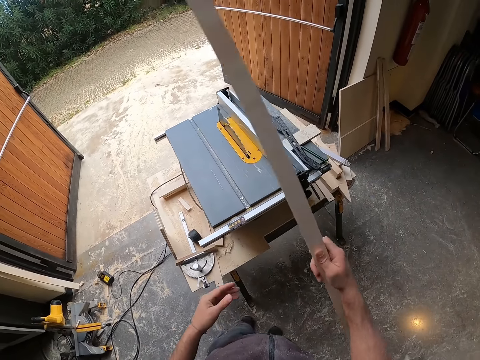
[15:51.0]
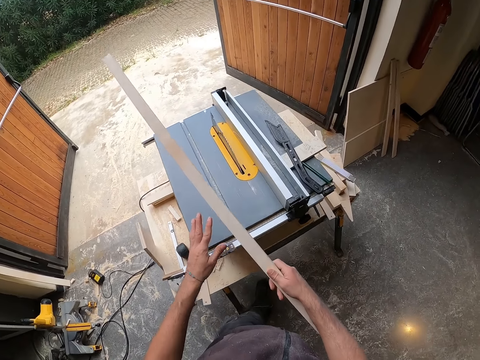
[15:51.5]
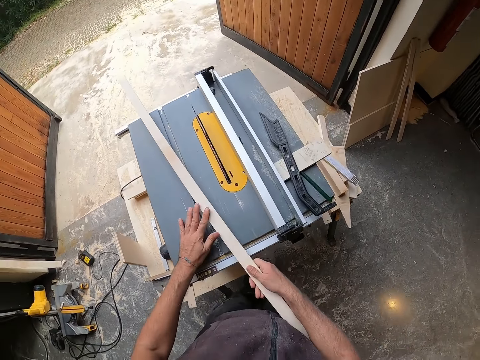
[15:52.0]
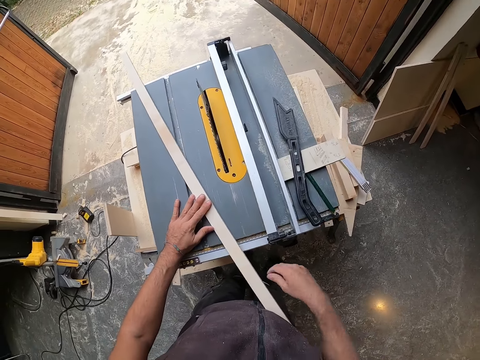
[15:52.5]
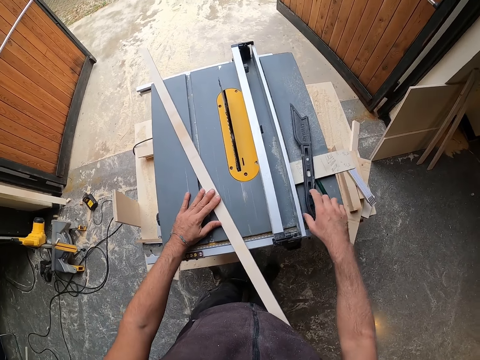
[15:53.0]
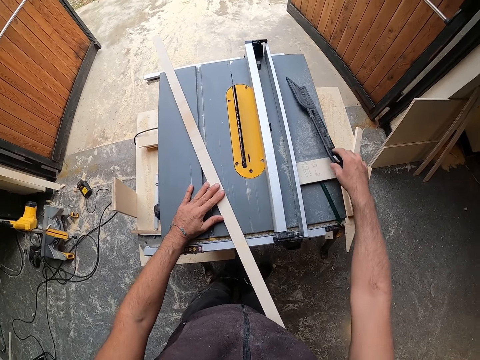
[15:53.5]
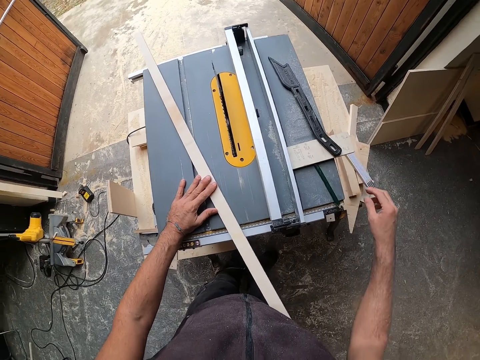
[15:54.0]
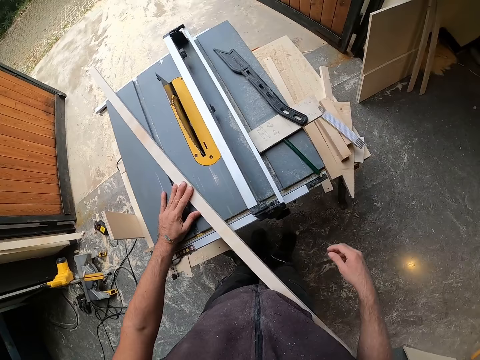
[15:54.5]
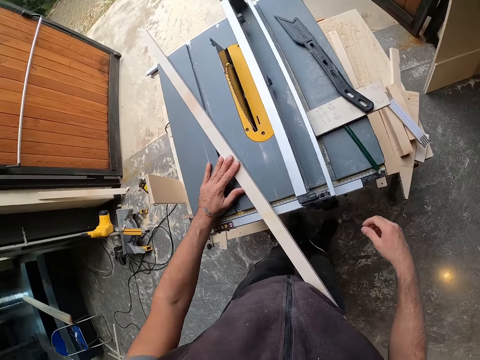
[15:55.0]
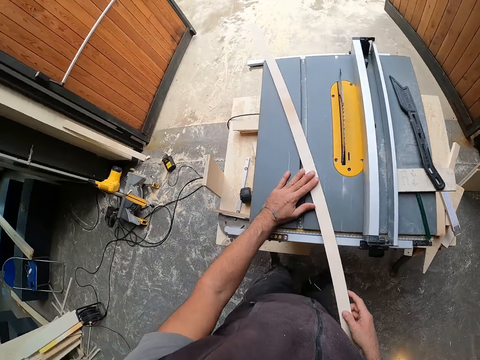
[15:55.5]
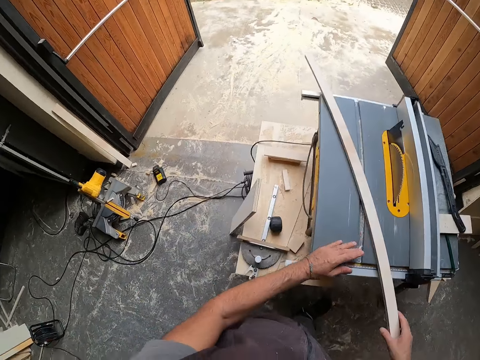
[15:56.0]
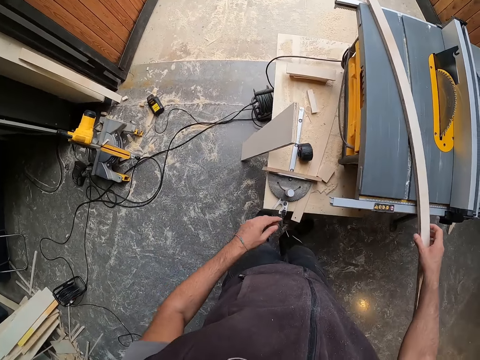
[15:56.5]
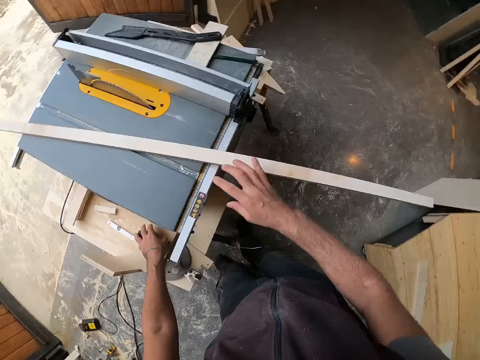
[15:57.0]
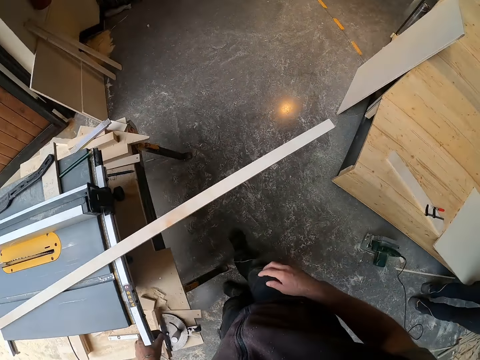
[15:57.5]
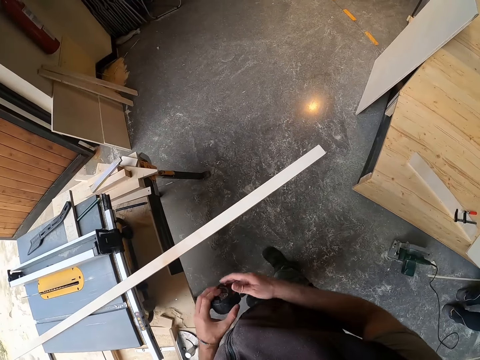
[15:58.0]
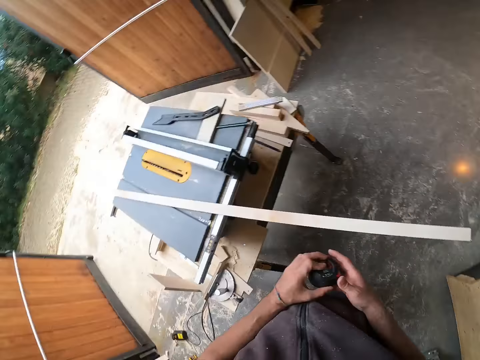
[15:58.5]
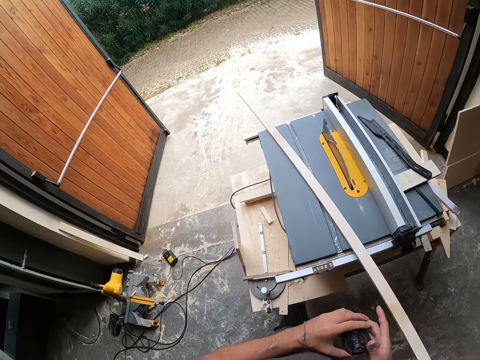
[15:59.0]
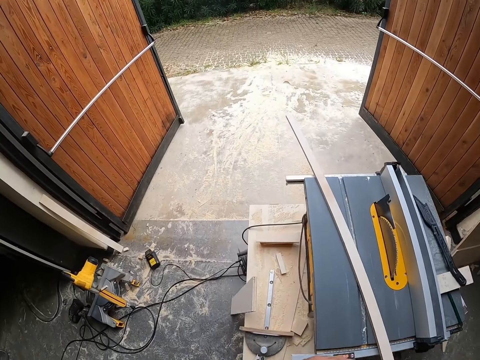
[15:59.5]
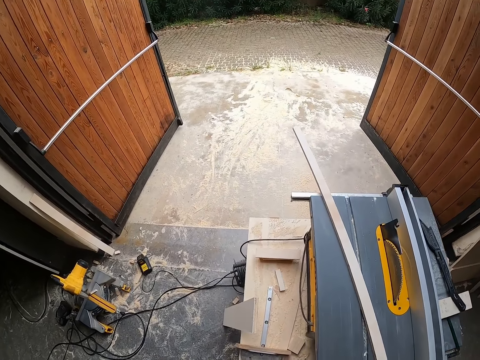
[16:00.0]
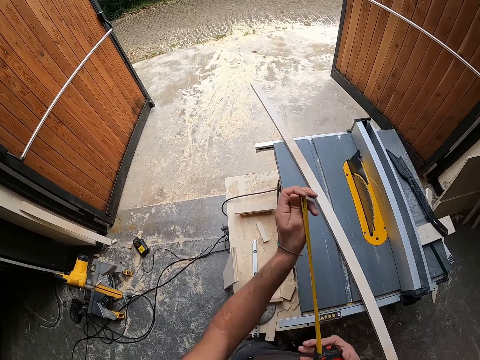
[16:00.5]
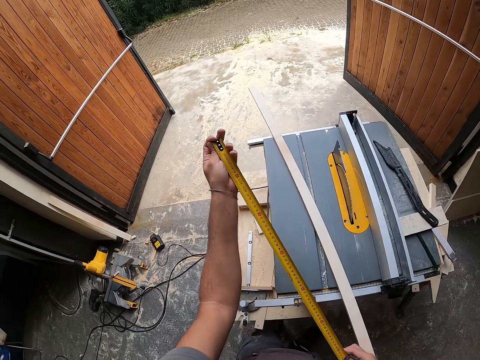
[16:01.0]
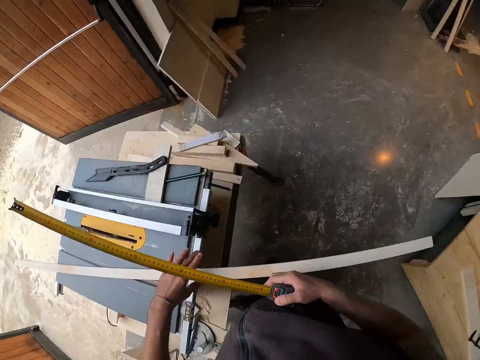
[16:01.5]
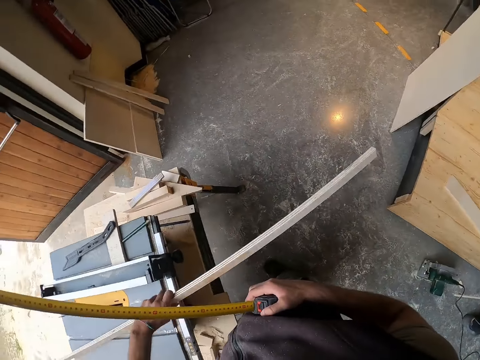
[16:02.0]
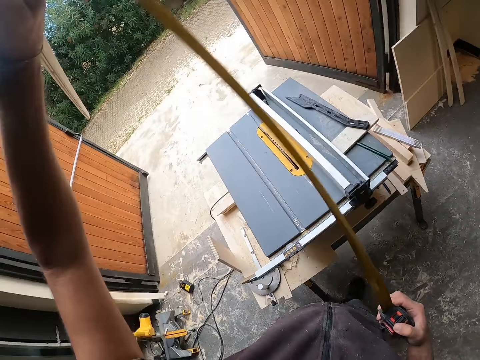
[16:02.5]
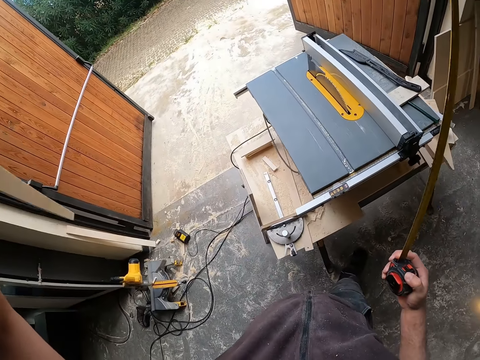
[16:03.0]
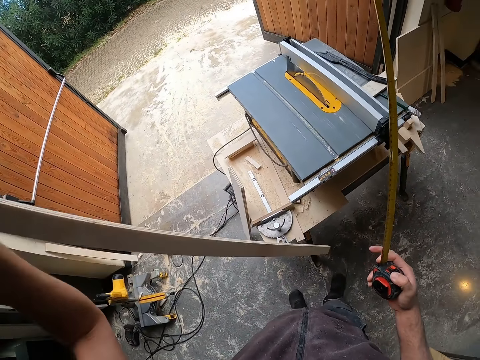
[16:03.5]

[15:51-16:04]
The camera wearer lays the piece of wood on the table saw with both hands. He moves the piece of metal on the table saw with his right hand. He looks around. He holds the piece of wood on the table with his right hand. He picks the measuring tape on the table under the table saw with his left hand. He passes the measuring tape in his left hand to his right hand. He looks around. He pulls out the measuring tape with his left hand. He lifts the piece of wood on the table saw with his left hand. He turns the wood.

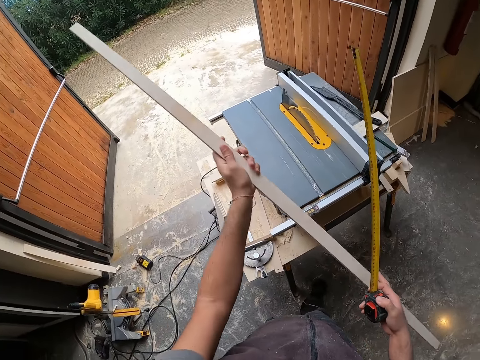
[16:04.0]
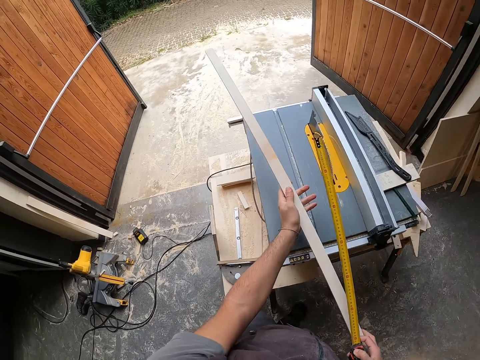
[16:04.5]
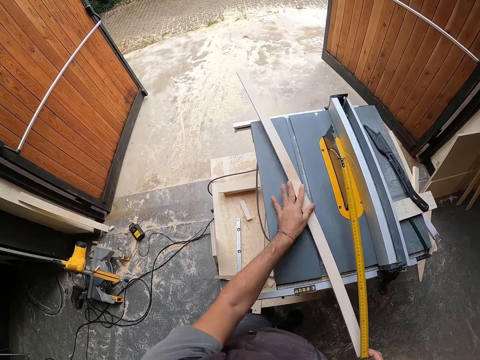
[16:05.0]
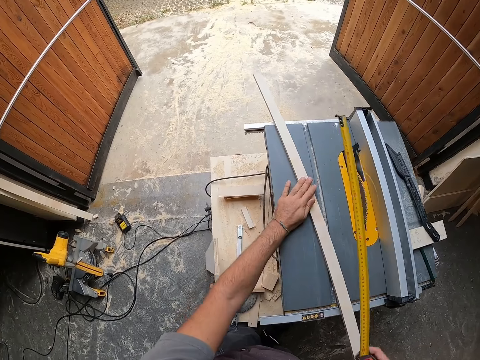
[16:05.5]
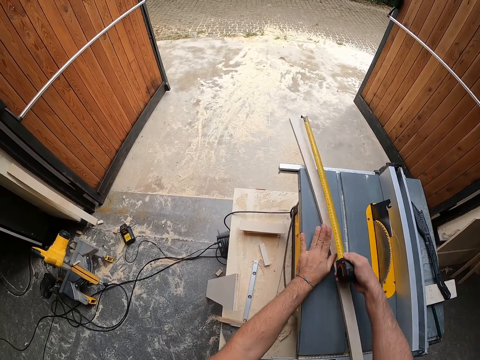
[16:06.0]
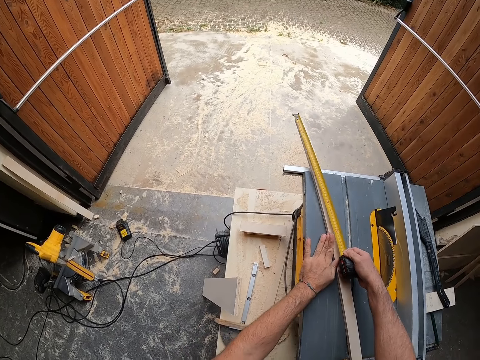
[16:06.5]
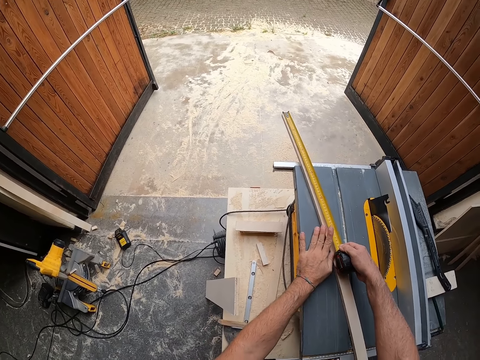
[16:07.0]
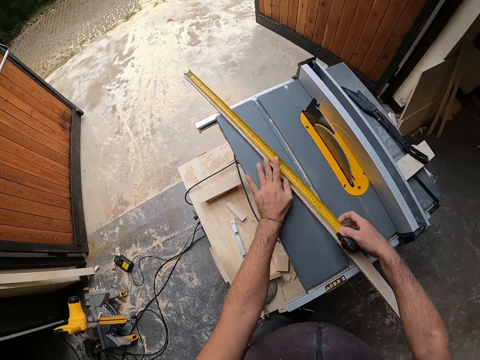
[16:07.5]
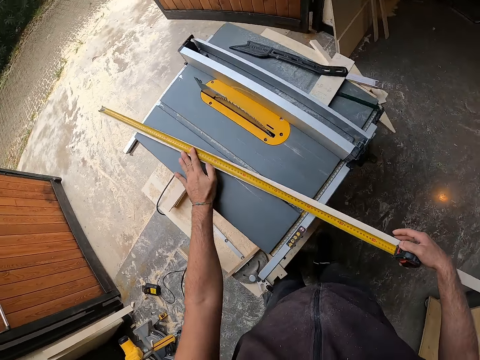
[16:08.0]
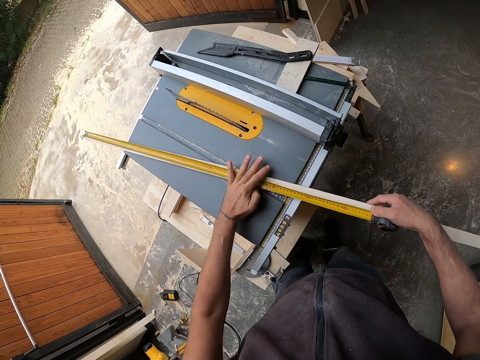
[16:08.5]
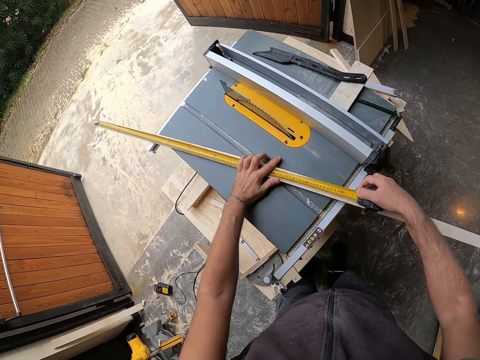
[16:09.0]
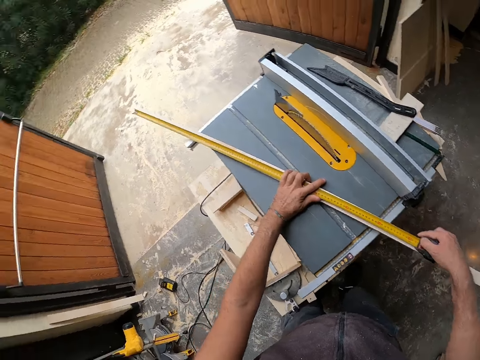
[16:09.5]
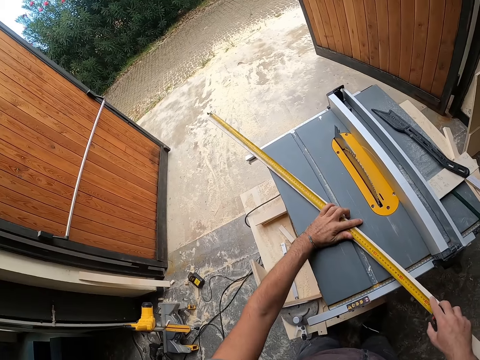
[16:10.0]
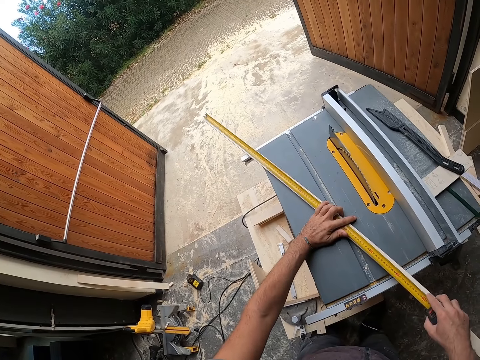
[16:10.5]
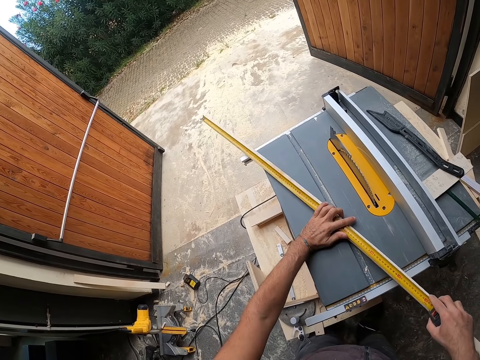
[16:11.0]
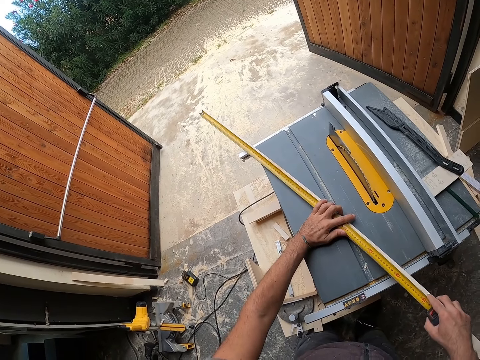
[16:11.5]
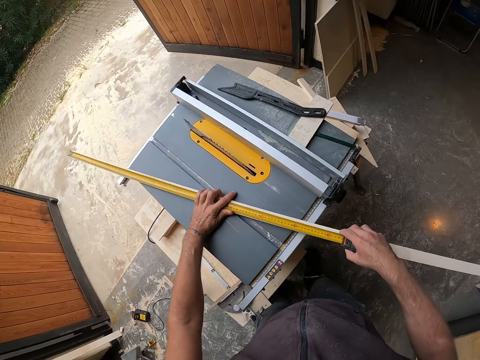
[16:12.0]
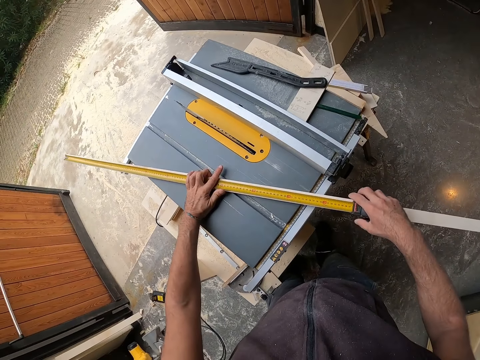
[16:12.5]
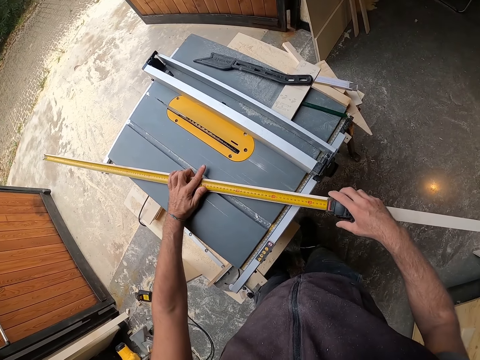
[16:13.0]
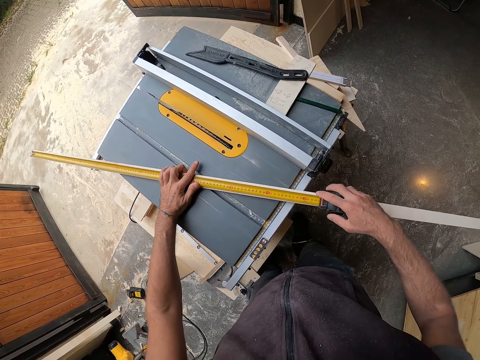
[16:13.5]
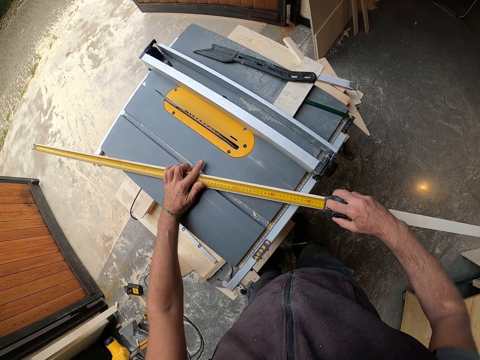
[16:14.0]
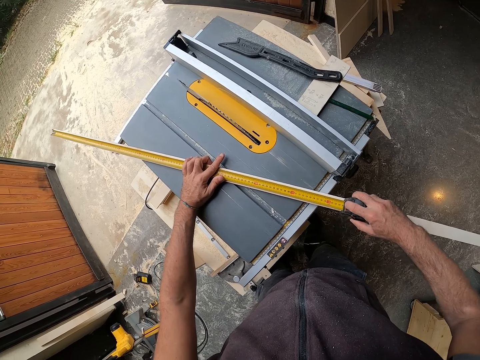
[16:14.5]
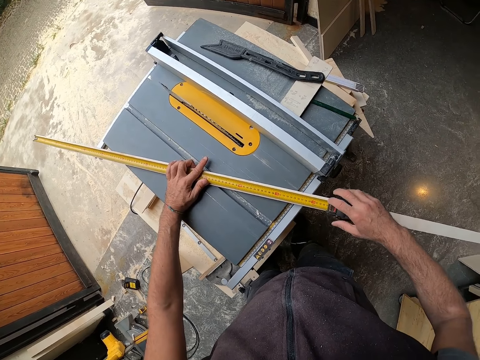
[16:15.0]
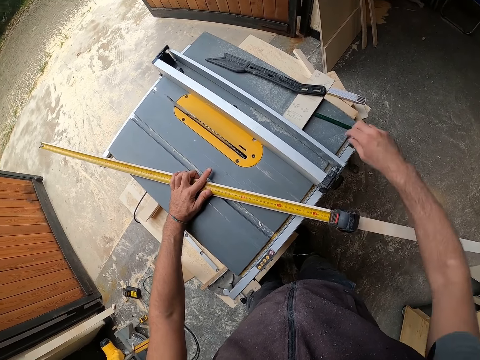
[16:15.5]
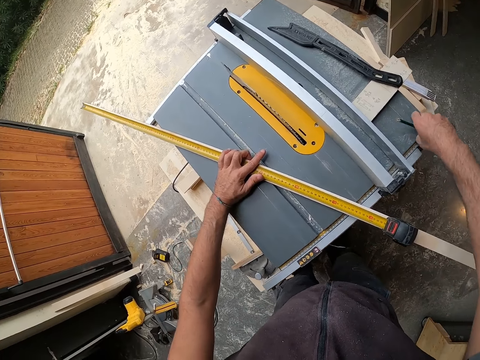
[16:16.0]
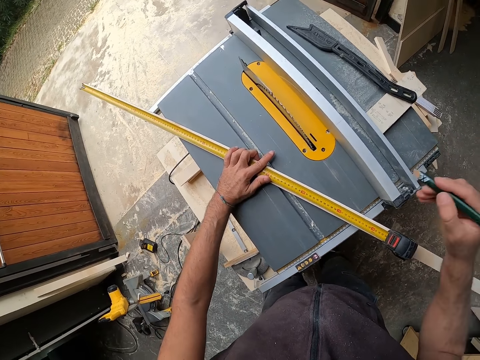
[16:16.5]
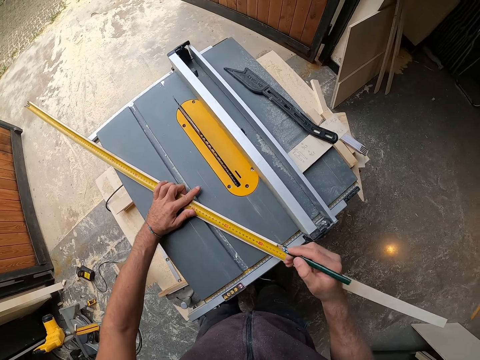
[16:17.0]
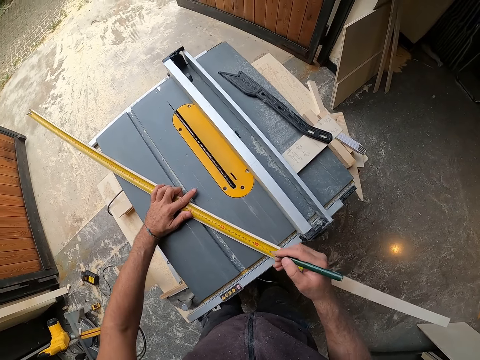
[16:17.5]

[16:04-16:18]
The camera wearer drops the piece of wood in his left hand on the table saw. He measures the piece of wood on the table saw with the measuring tape in his right hand. He holds the measuring tape on the piece of wood on the table saw with his left hand. He picks the marker or pencil on the table saw with his right hand. He marks on the wood with the pencil.
